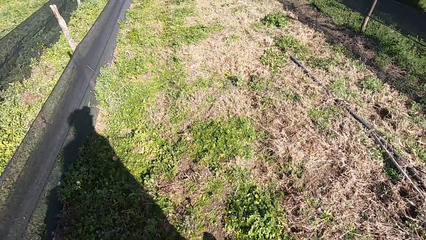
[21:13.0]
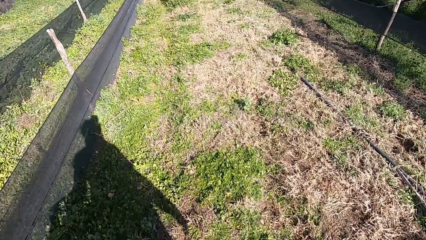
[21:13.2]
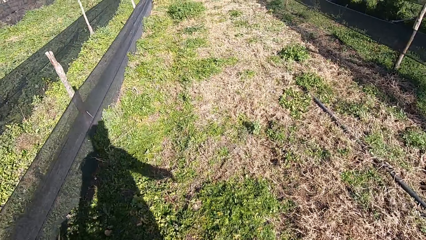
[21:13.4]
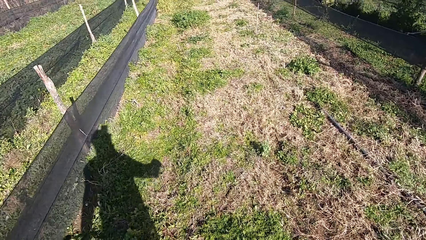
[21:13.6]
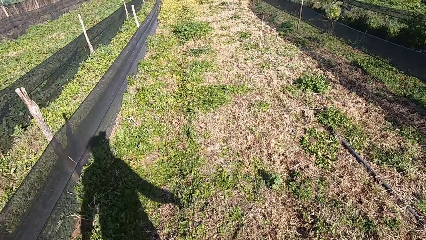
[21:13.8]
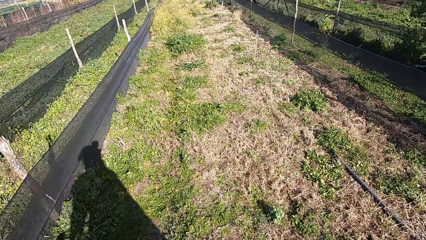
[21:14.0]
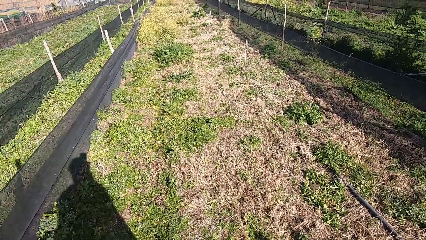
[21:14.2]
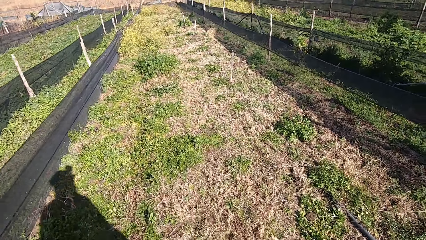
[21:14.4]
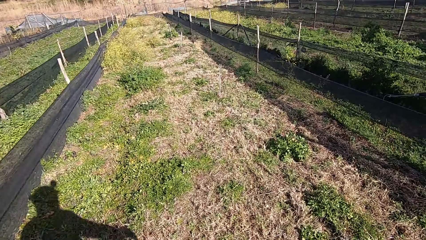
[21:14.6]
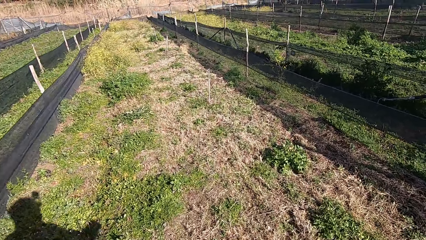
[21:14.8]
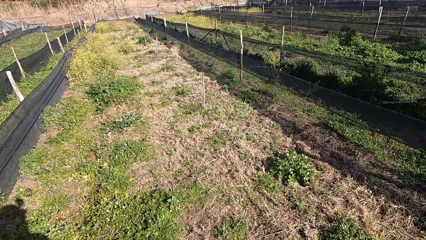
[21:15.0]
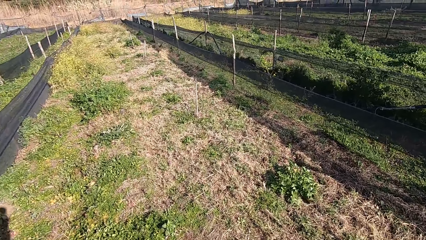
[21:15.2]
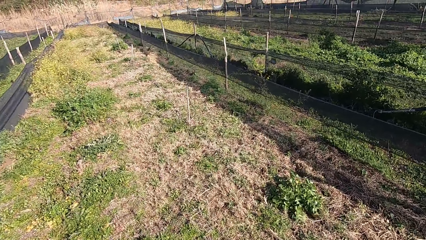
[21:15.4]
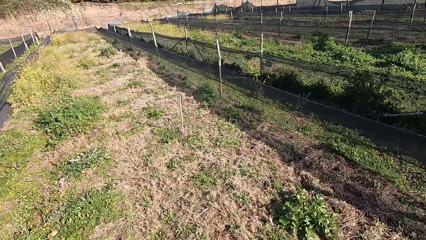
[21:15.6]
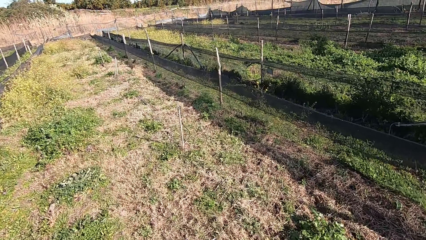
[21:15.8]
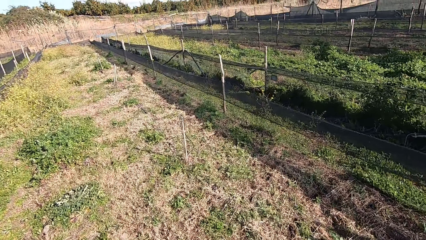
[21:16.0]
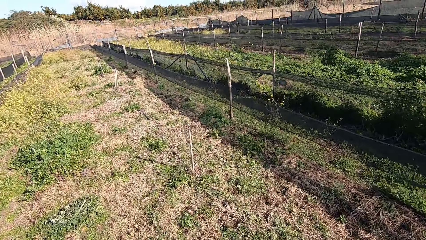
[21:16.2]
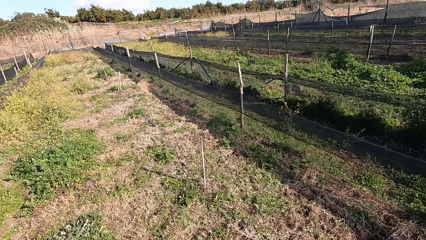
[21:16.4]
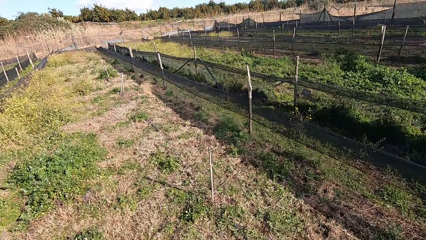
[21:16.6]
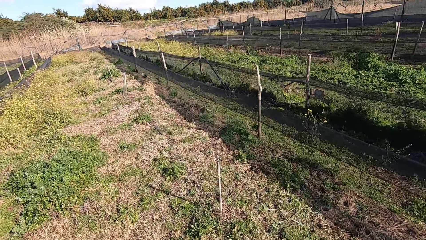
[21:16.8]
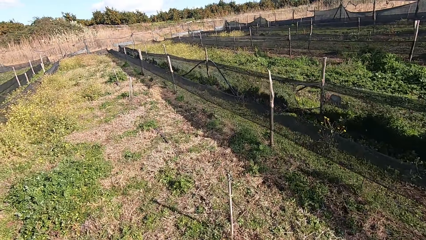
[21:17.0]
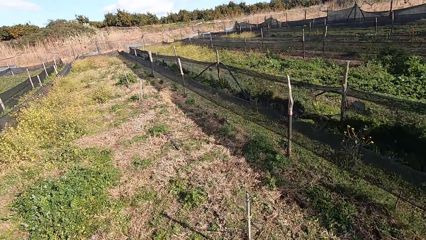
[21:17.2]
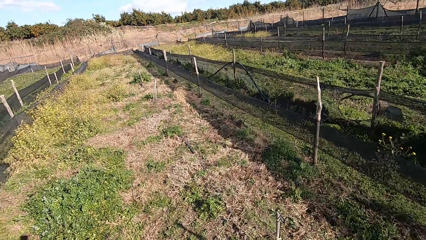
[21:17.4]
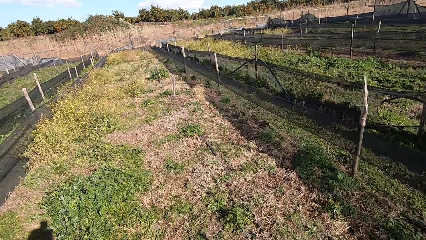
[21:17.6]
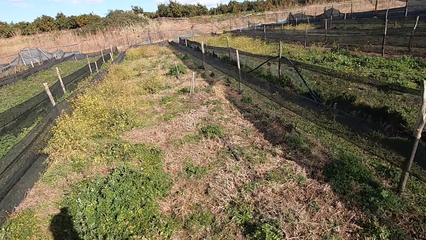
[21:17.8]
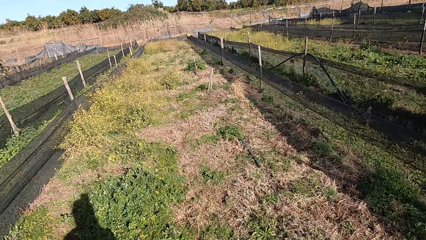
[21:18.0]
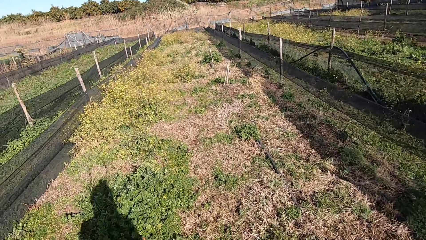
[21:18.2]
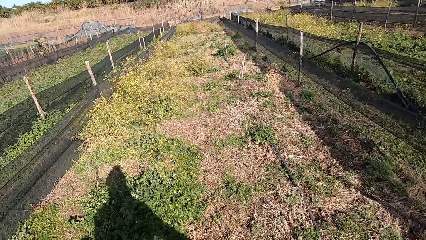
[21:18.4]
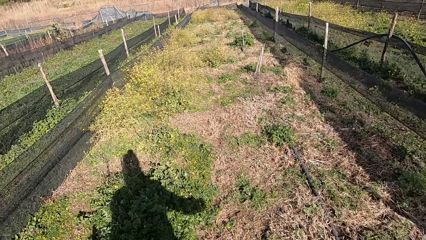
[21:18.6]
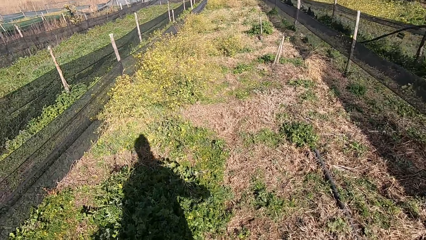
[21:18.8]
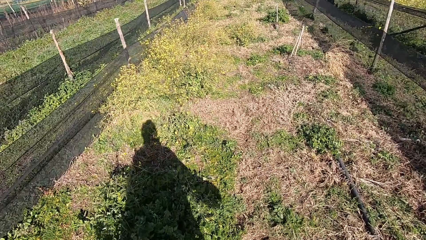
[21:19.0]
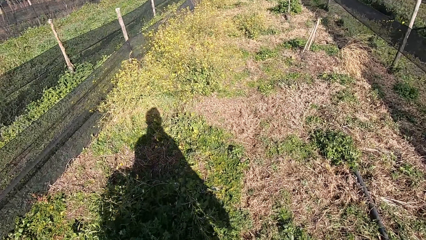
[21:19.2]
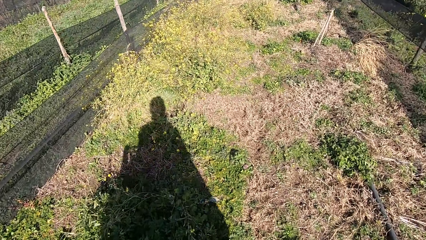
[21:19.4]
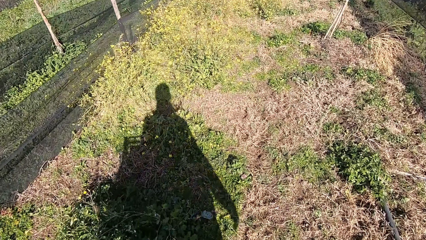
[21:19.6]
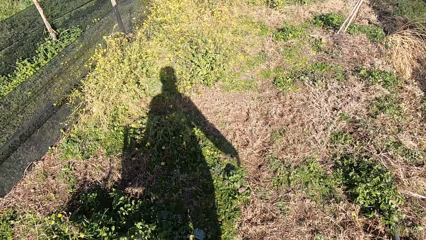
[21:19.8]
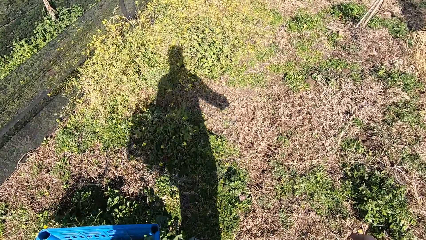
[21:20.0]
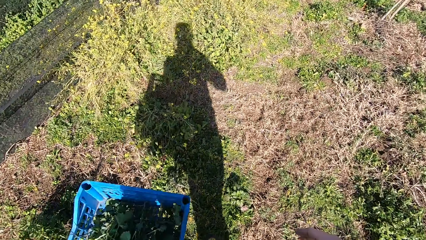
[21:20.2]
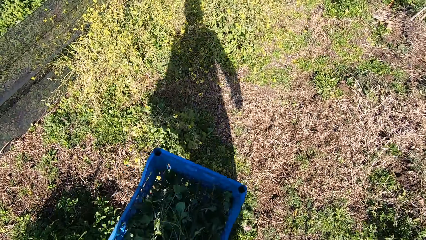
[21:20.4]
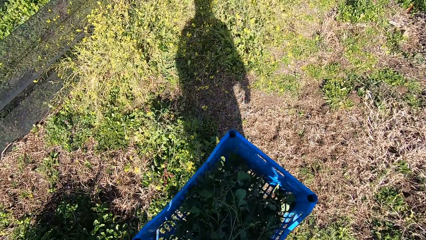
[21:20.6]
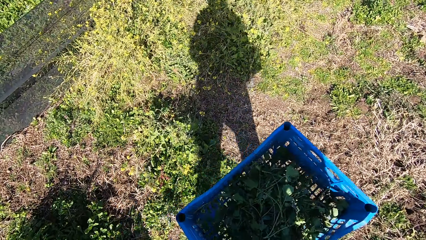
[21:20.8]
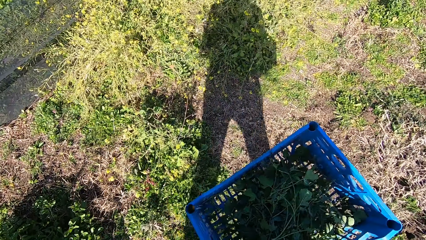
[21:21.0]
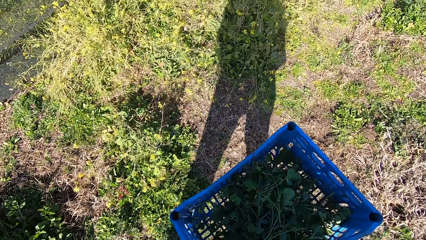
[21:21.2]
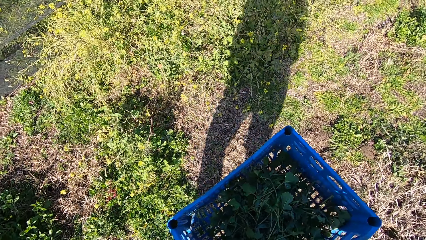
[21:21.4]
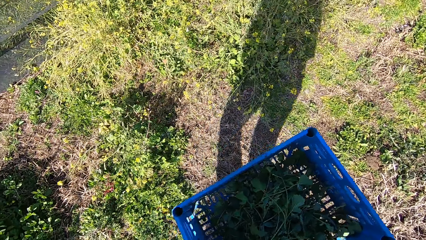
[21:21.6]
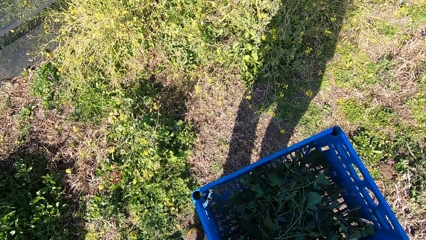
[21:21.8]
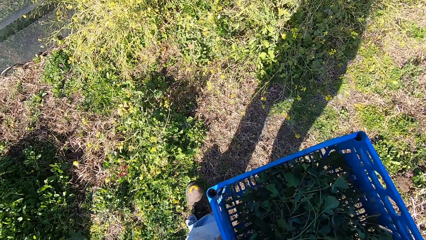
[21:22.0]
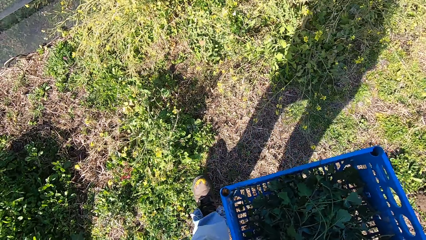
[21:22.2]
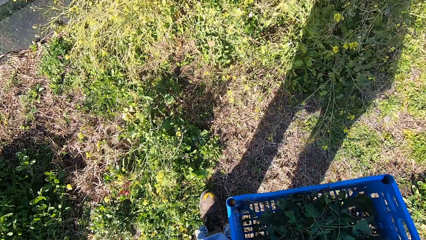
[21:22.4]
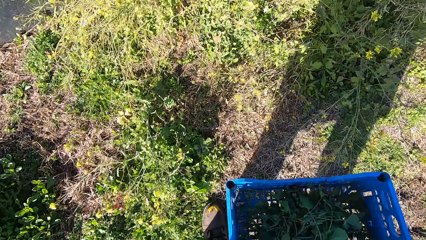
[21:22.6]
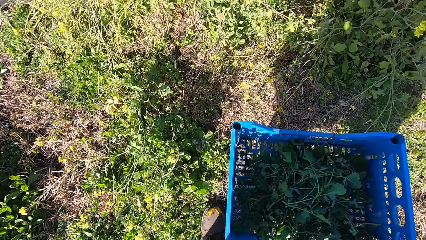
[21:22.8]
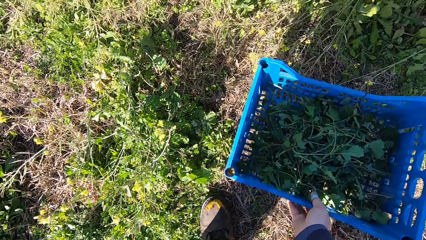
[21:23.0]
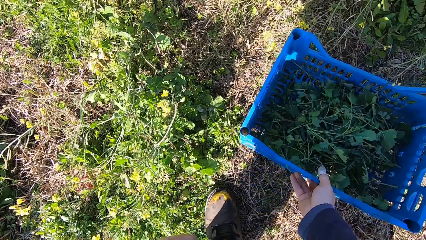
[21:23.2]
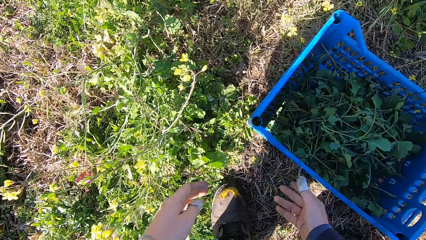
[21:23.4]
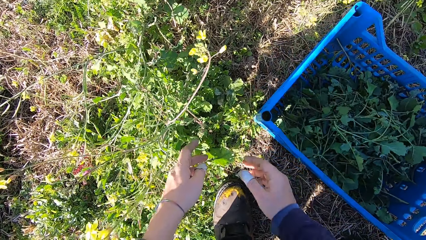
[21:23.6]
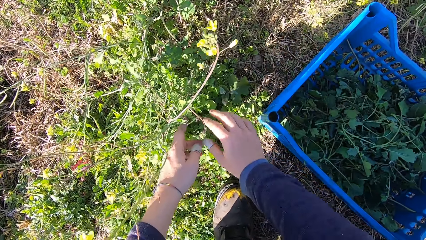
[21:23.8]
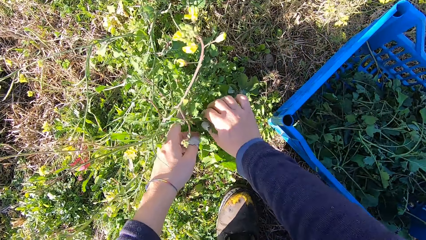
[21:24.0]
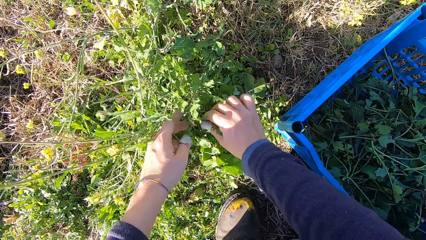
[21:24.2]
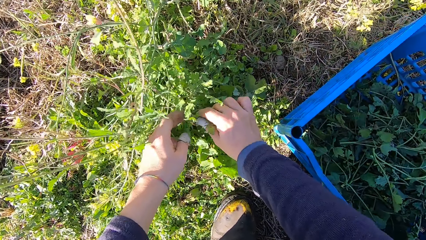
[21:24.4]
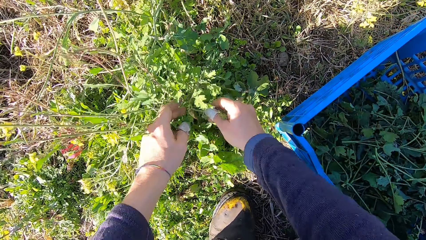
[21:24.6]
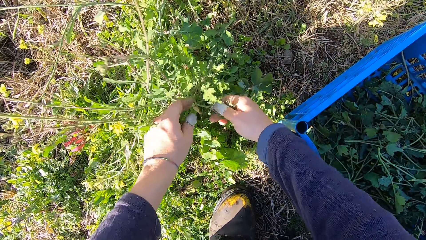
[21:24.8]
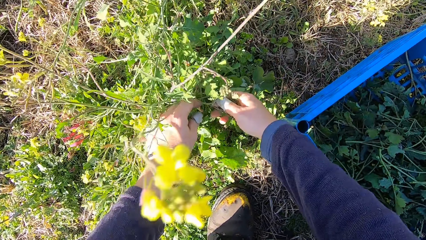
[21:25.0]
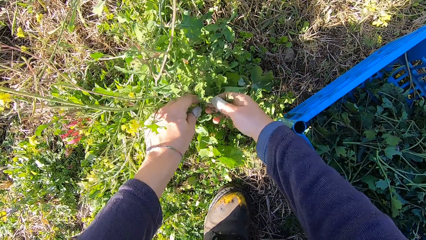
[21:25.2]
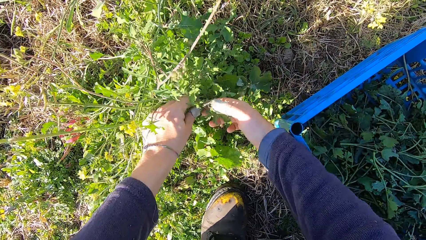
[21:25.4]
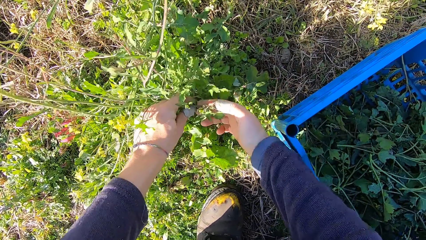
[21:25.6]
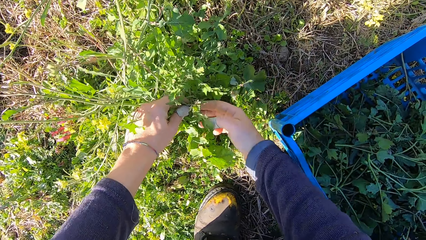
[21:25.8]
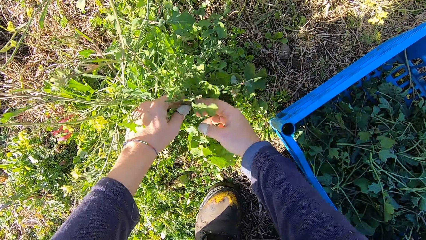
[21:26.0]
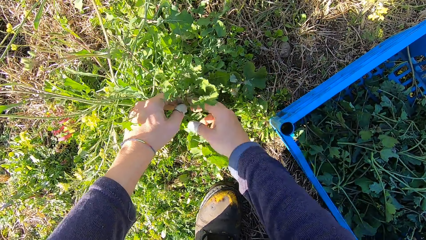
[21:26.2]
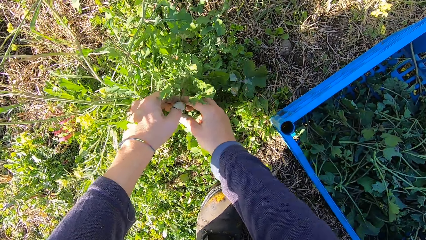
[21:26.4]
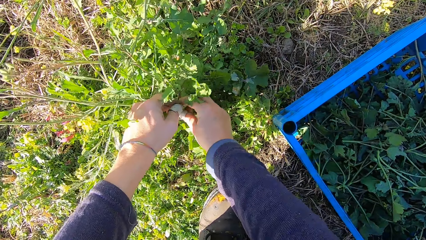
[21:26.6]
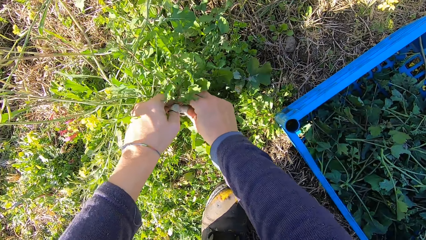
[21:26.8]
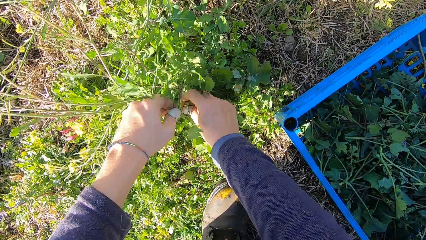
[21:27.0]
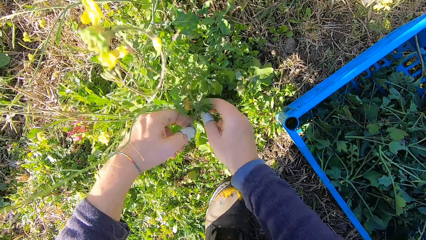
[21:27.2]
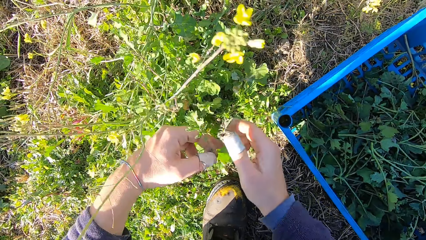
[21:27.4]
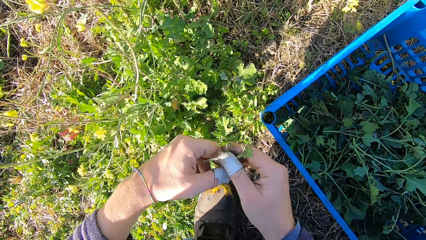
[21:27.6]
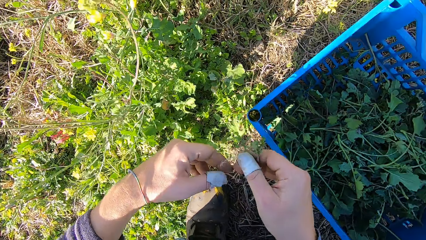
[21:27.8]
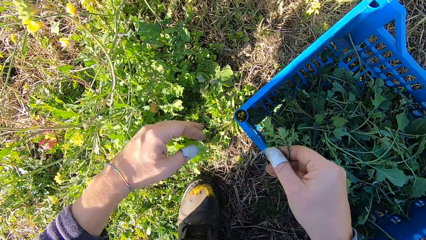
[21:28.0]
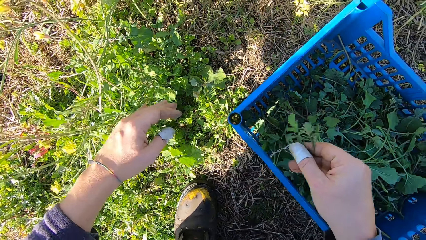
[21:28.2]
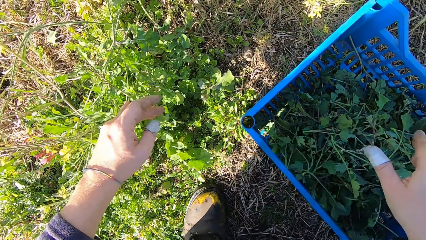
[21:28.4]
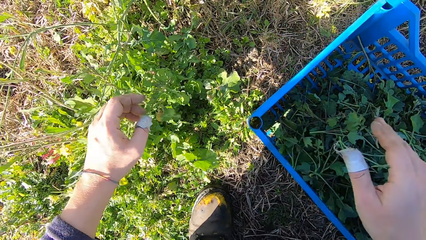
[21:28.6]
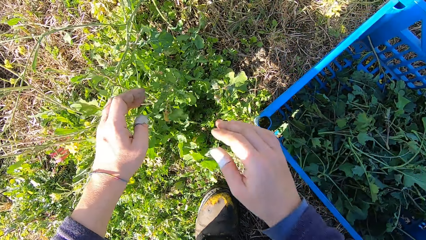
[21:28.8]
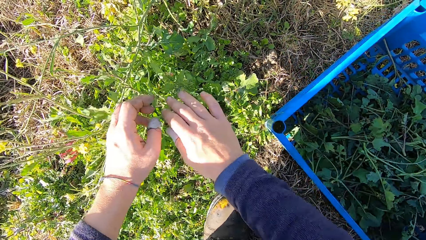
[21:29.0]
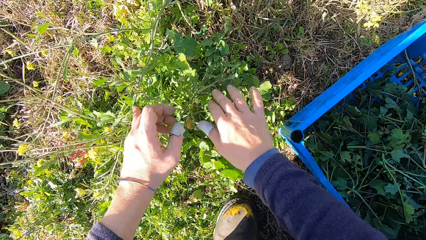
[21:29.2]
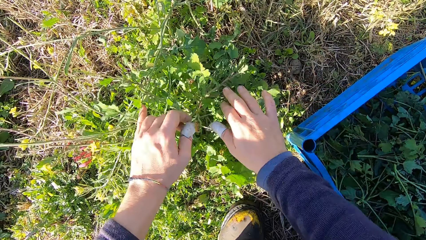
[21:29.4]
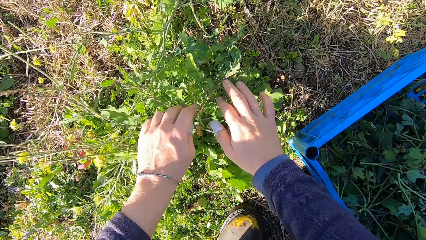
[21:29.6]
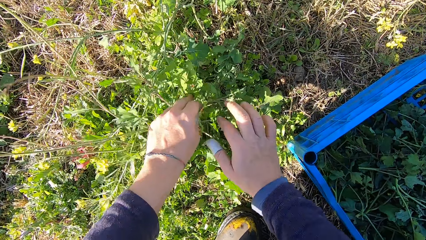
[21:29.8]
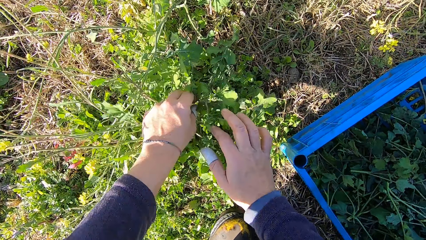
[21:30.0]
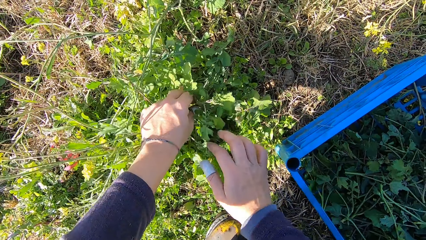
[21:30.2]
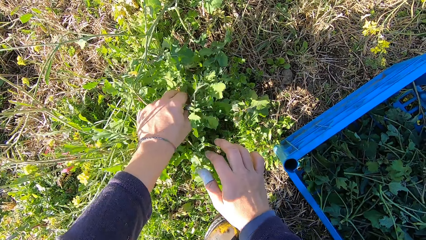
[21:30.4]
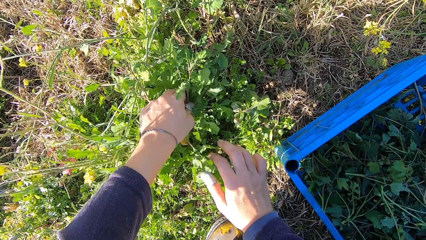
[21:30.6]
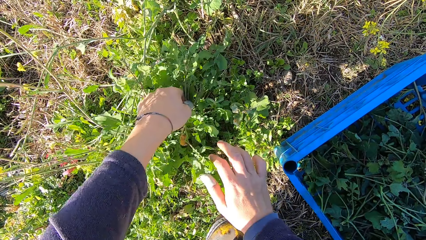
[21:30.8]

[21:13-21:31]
The camera wearer drops the basket on the ground. He looks at the plants. He cuts a stem from the plant with his hand. He drops the stems in the basket.
